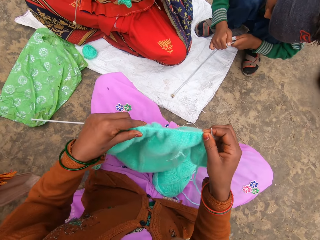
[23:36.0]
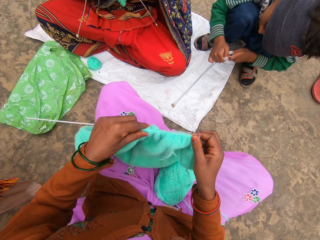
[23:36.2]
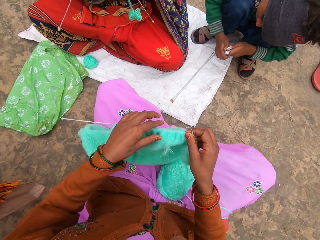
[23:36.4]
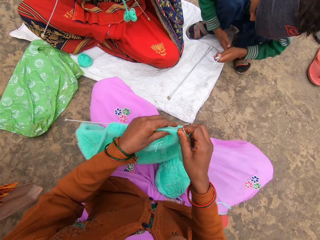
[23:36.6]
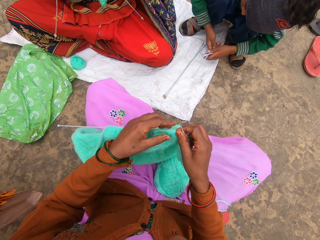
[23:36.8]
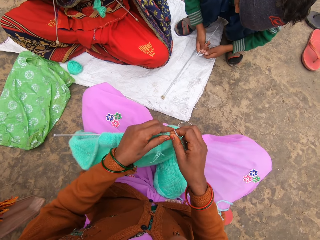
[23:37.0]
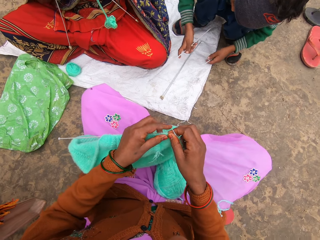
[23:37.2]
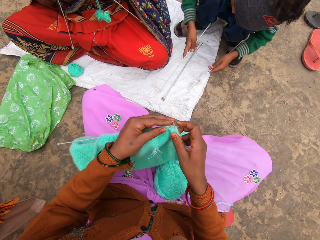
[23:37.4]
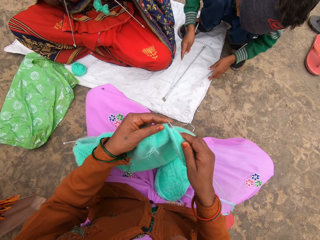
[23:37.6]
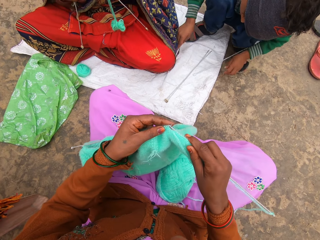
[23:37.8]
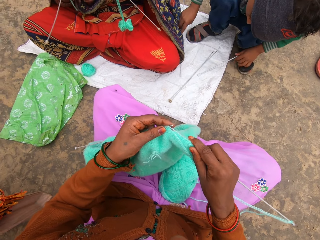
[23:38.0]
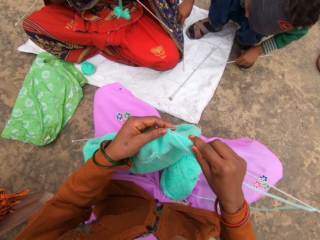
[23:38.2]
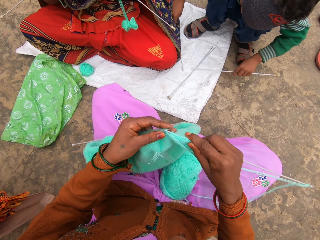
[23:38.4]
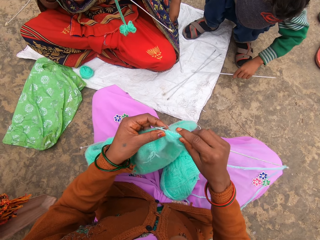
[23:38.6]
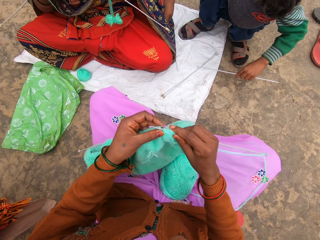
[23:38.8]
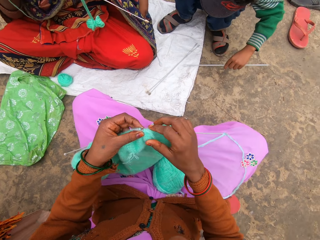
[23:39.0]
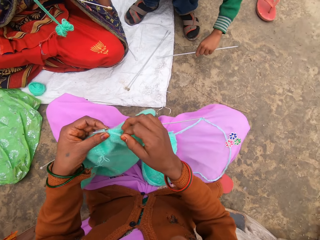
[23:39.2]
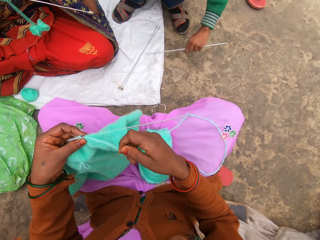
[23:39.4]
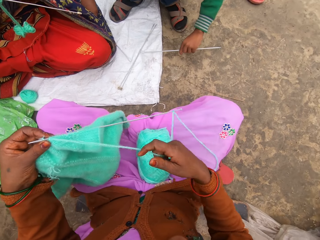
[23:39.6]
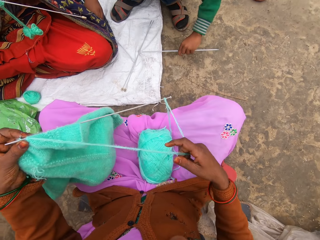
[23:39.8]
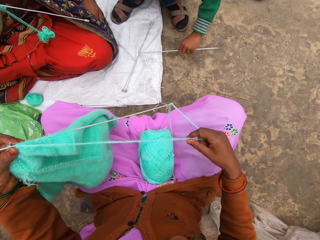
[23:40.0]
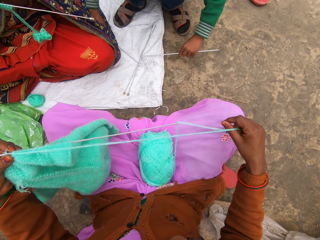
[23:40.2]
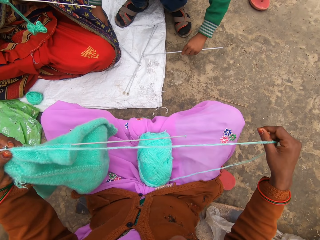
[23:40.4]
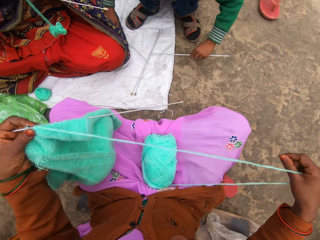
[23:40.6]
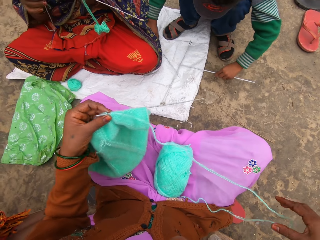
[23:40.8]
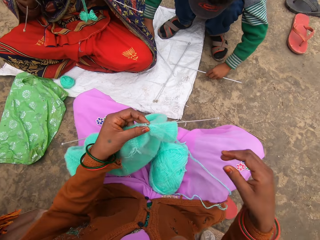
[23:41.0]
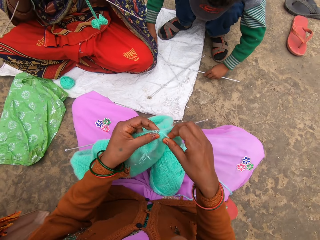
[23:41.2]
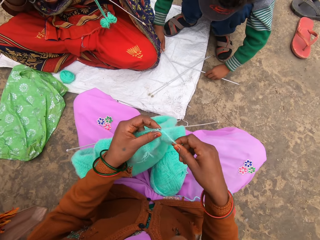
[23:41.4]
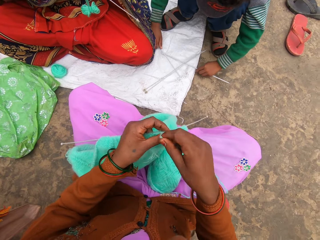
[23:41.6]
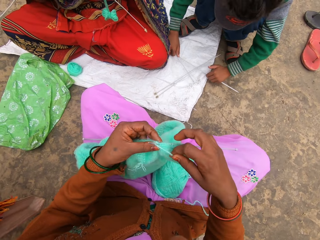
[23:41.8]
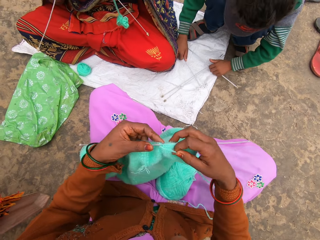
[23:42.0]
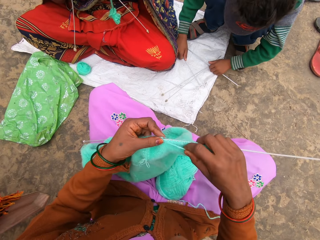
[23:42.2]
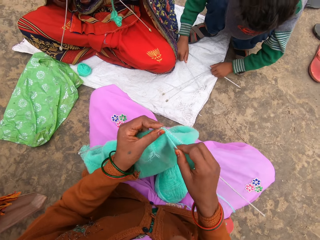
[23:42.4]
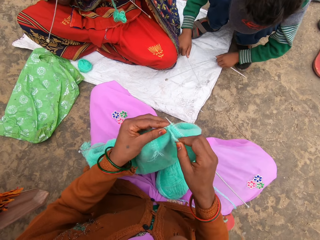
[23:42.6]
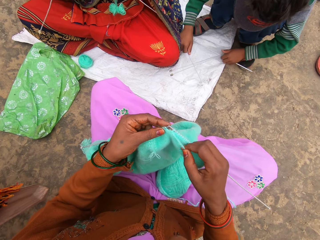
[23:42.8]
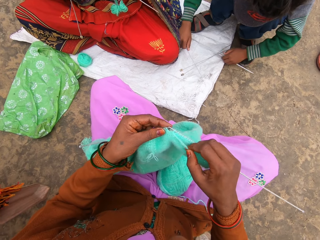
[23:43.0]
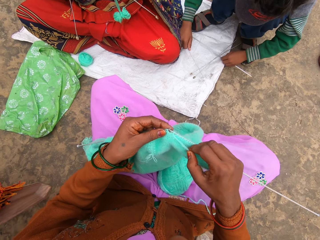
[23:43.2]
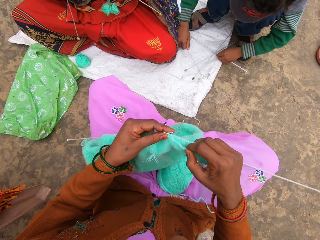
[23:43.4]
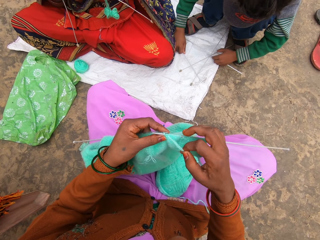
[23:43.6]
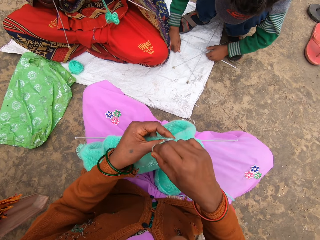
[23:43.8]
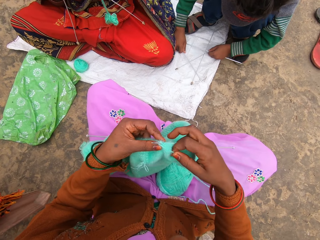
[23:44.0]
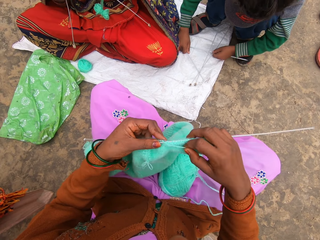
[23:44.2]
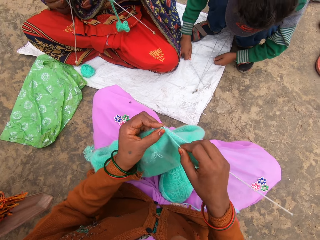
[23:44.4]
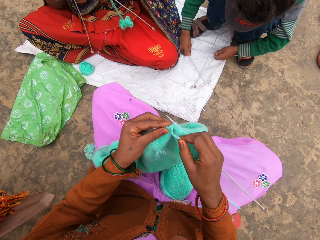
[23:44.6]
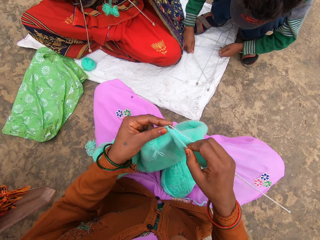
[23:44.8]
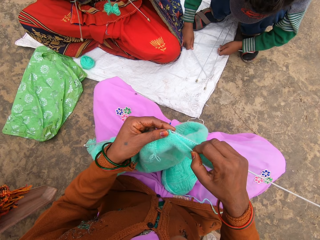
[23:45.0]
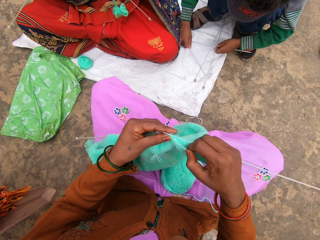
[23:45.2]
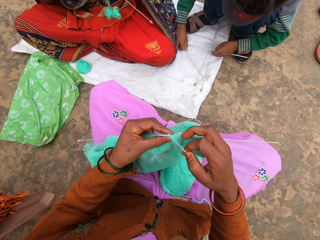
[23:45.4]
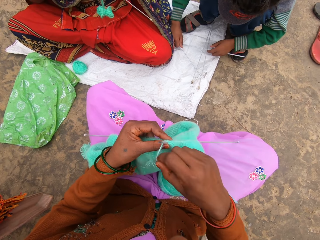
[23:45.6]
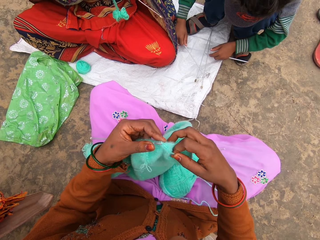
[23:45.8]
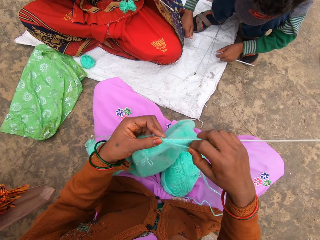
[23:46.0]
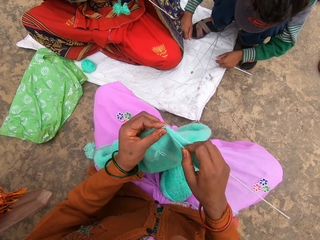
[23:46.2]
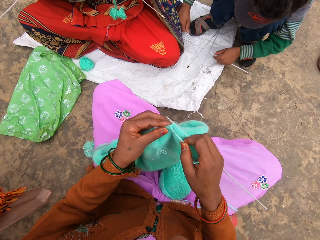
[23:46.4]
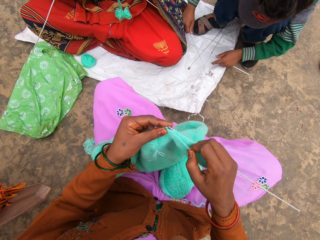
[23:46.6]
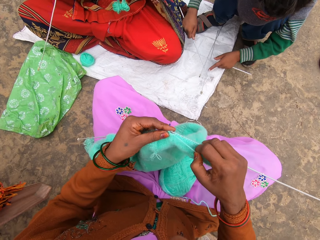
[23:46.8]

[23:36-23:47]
A person talks to the camera wearer. The camera wearer stretches the yarn. They knit.

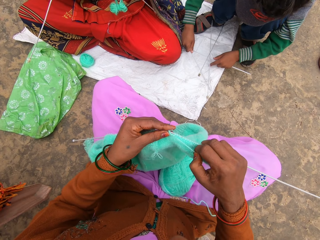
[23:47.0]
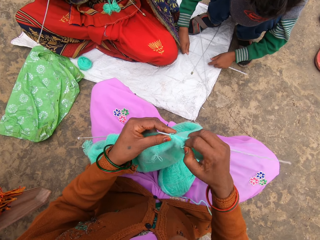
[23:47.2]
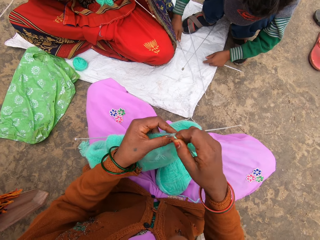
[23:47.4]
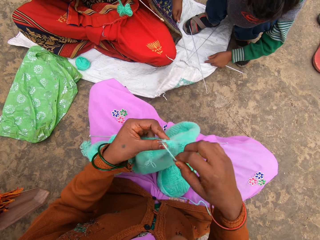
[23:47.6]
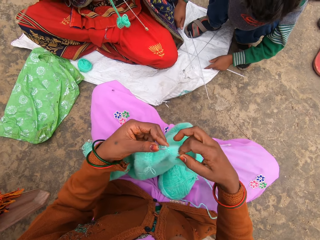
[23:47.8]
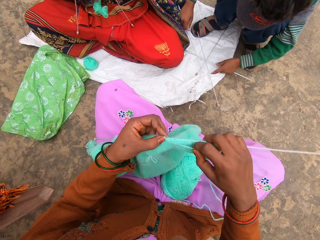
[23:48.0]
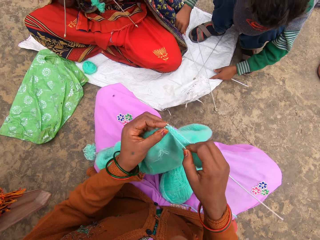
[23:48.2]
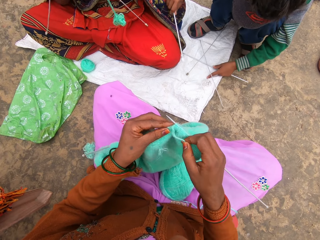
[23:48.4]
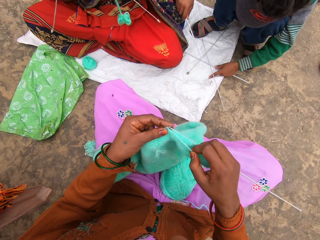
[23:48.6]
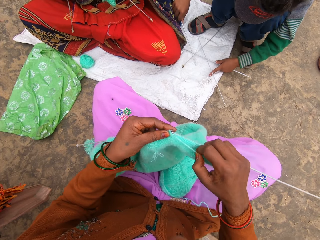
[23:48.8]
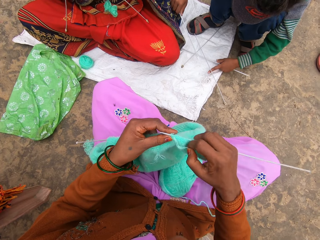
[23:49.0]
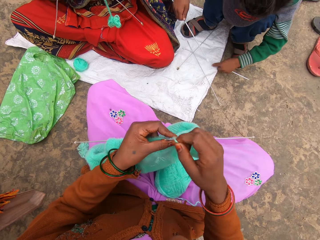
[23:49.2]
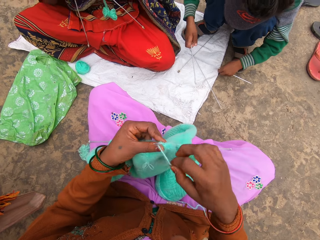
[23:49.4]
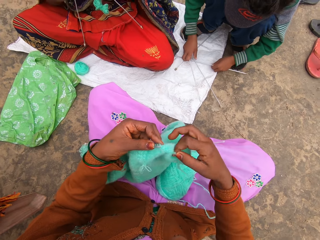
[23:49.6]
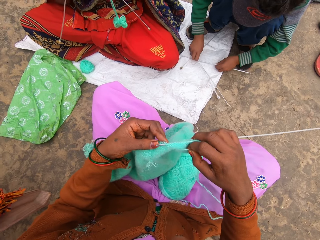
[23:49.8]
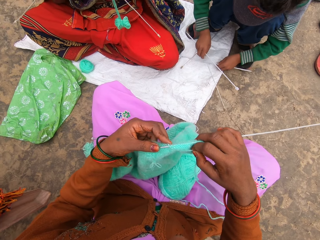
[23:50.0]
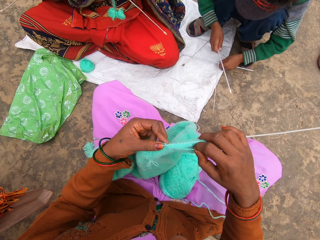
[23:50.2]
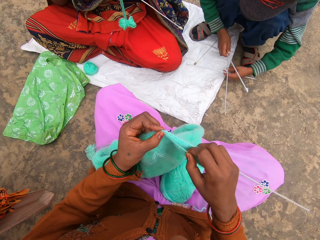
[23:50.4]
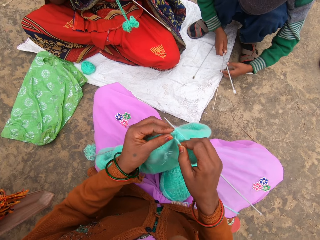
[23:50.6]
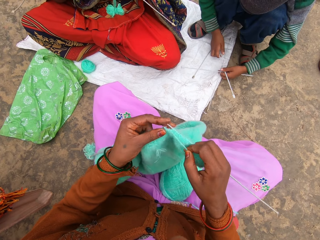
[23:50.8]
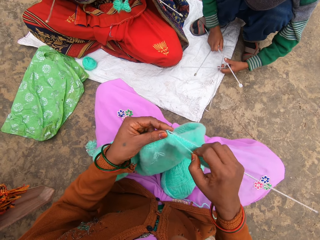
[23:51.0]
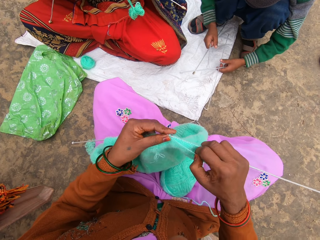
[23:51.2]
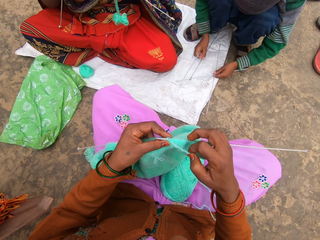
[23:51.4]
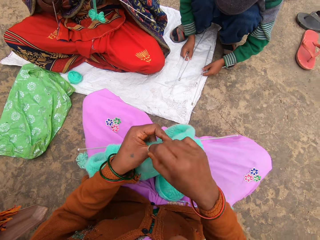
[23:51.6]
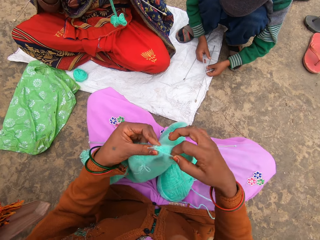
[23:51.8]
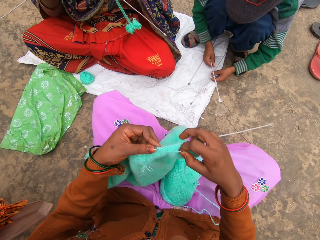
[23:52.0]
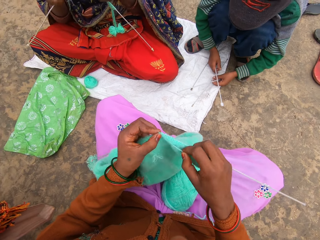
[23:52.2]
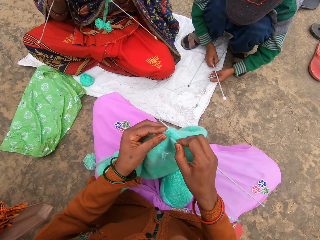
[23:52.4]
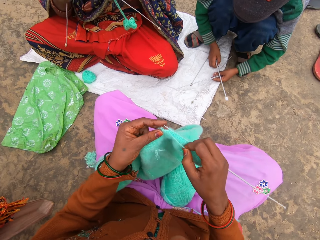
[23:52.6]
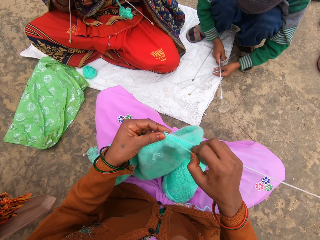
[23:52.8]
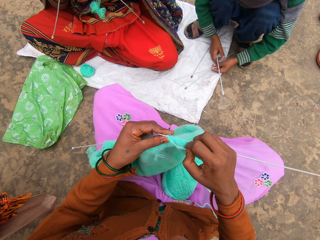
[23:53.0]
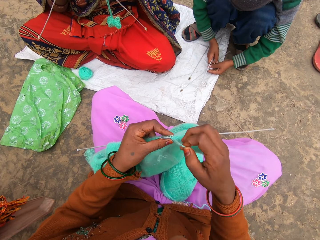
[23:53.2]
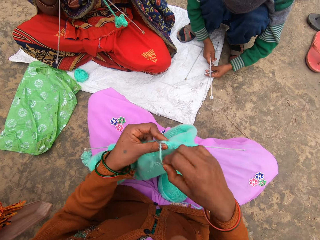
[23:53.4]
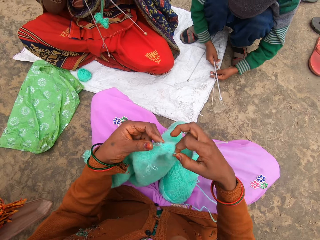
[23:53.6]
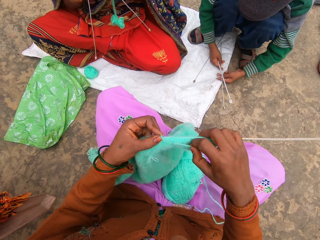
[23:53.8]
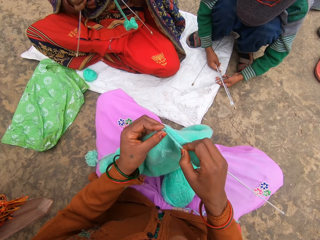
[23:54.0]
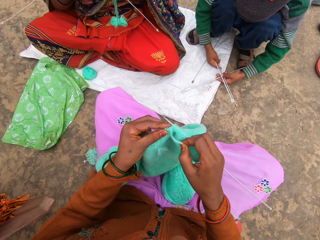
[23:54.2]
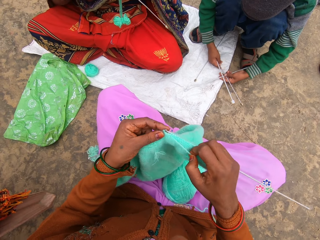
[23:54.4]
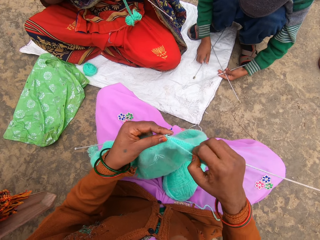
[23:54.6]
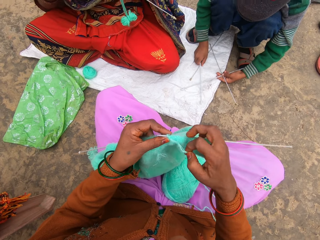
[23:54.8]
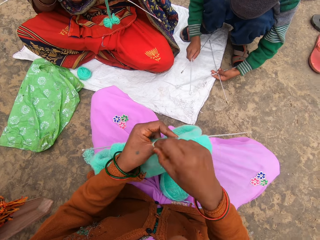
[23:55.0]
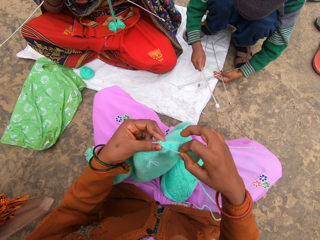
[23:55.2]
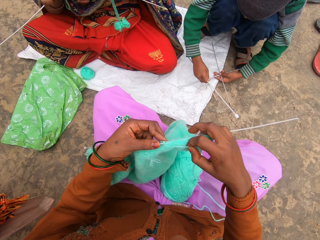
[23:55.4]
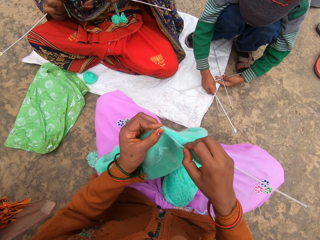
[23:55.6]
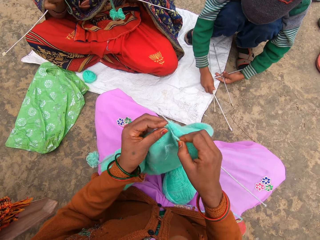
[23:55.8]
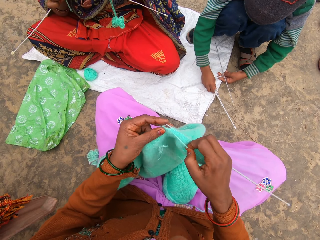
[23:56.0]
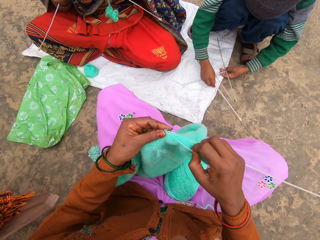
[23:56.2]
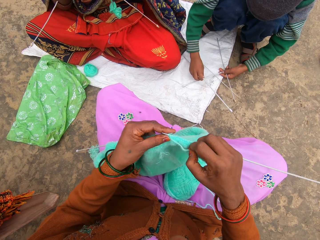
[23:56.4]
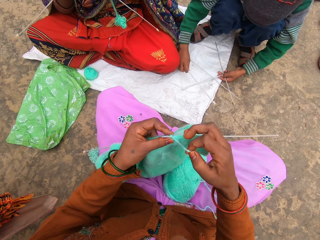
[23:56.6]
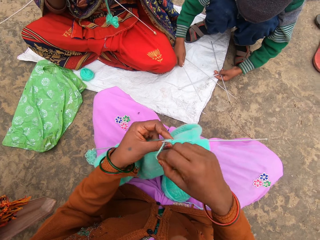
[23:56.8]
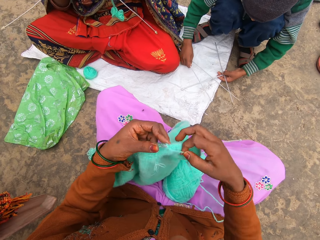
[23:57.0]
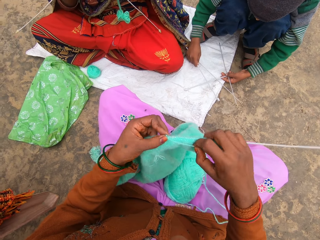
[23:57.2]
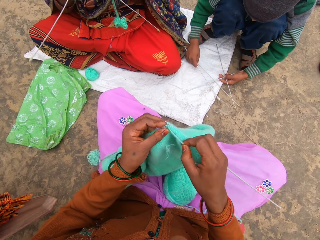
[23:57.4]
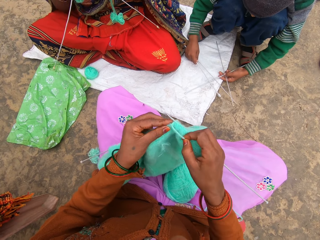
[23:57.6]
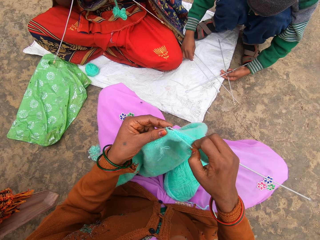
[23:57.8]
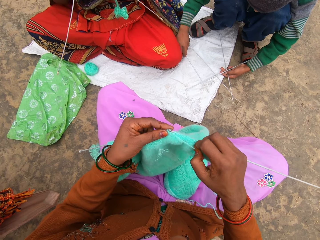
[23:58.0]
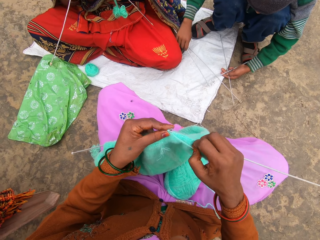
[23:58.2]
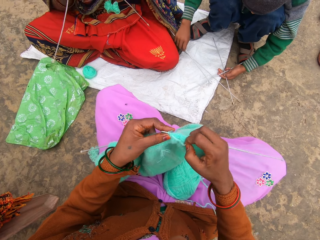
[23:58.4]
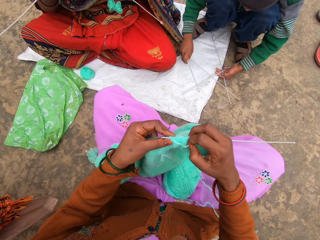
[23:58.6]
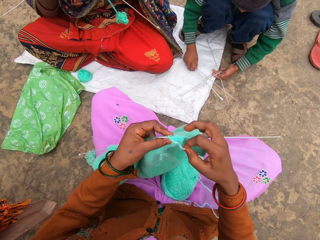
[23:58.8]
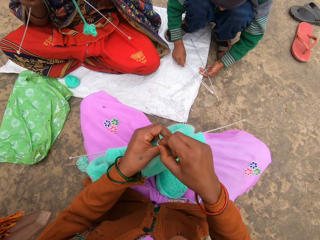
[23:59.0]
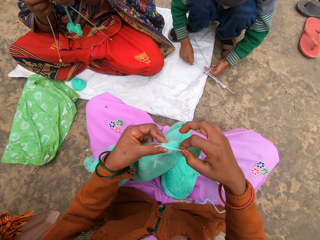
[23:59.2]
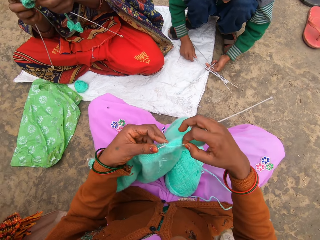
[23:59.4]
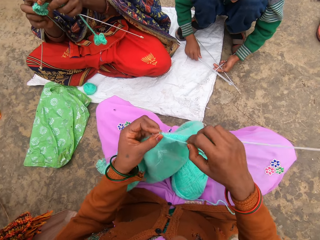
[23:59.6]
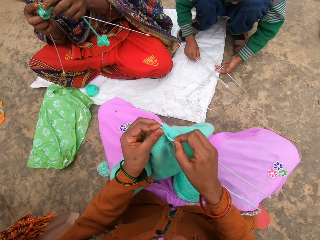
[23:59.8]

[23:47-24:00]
The camera wearer knits with a person. Another person plays with needles.
